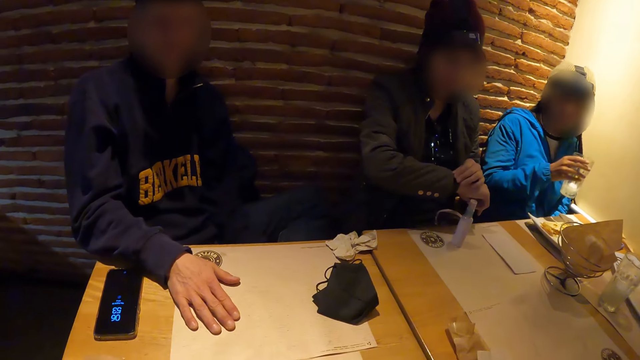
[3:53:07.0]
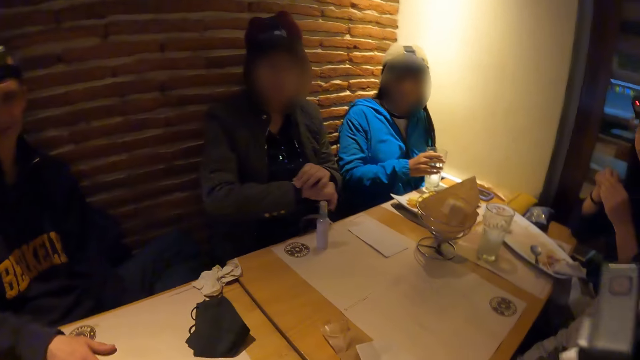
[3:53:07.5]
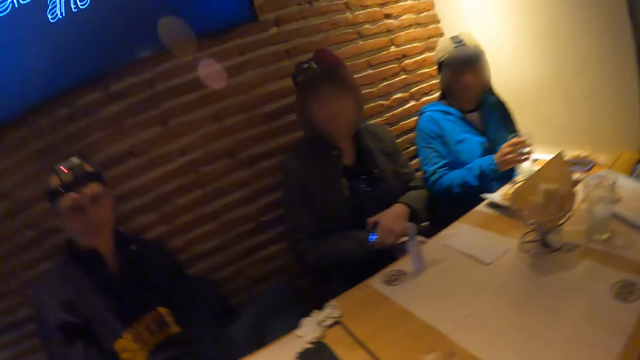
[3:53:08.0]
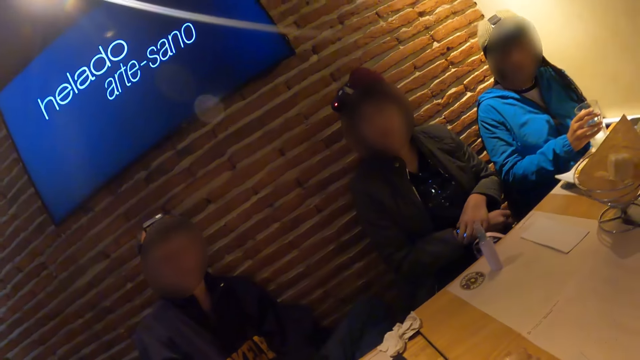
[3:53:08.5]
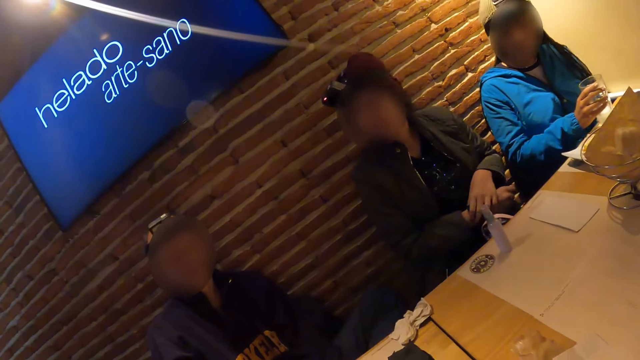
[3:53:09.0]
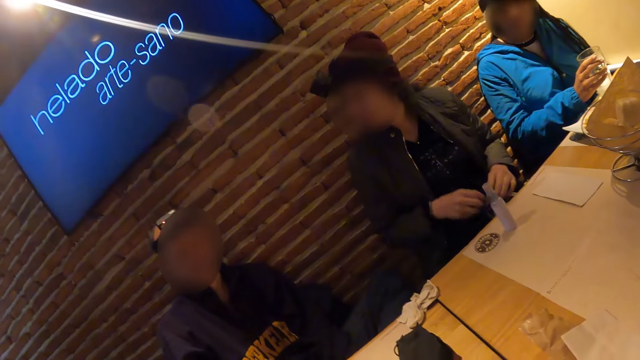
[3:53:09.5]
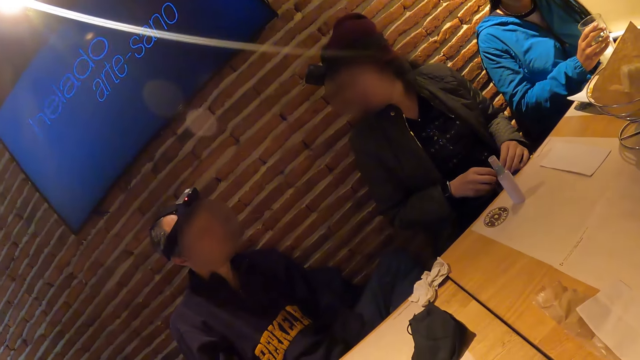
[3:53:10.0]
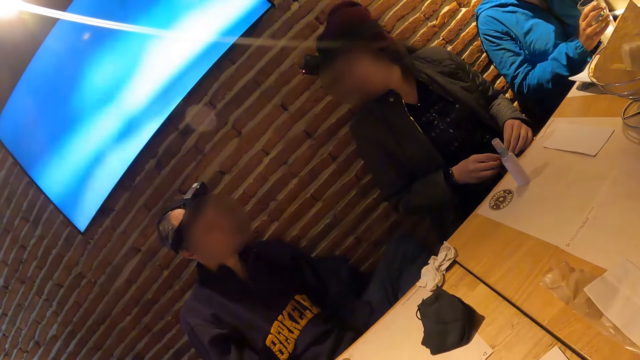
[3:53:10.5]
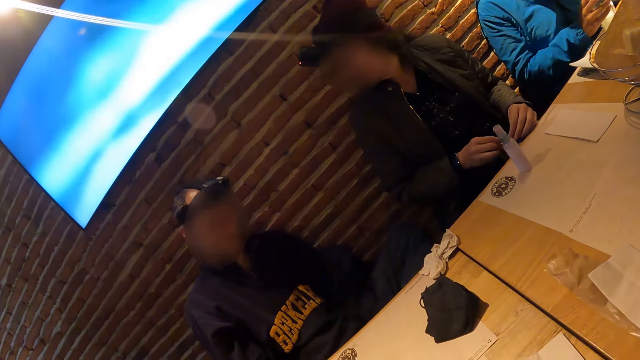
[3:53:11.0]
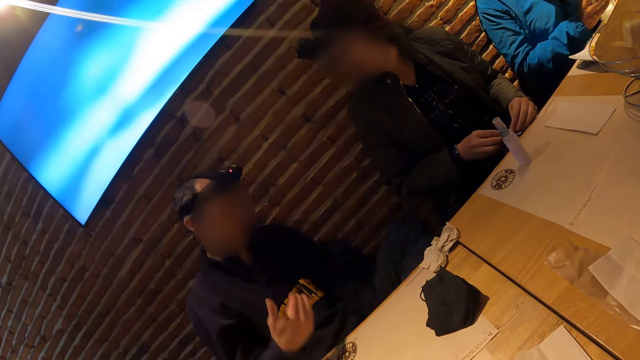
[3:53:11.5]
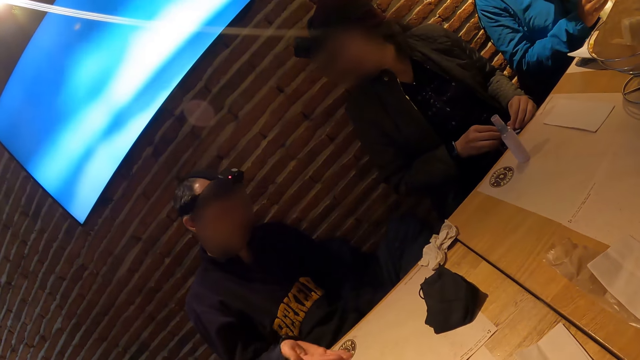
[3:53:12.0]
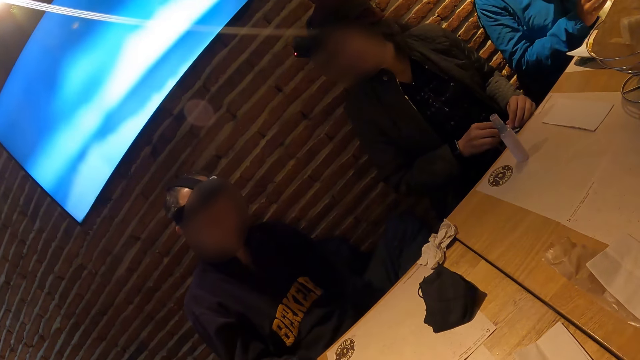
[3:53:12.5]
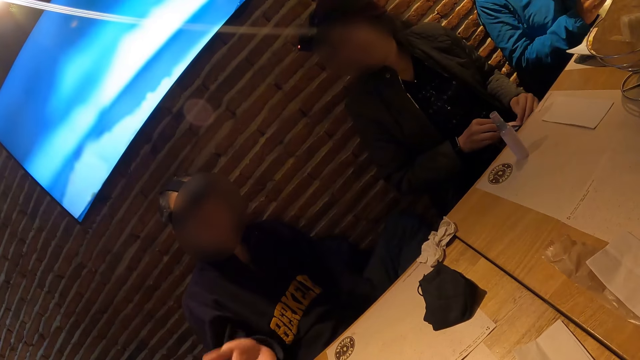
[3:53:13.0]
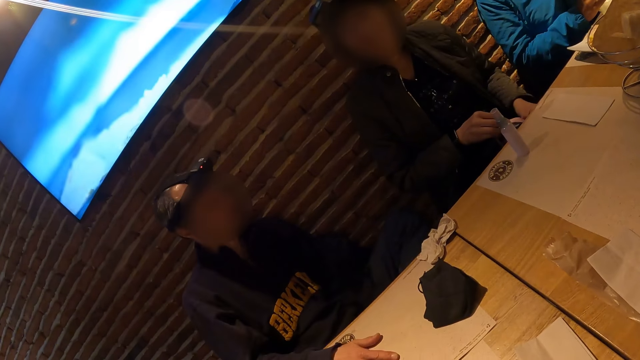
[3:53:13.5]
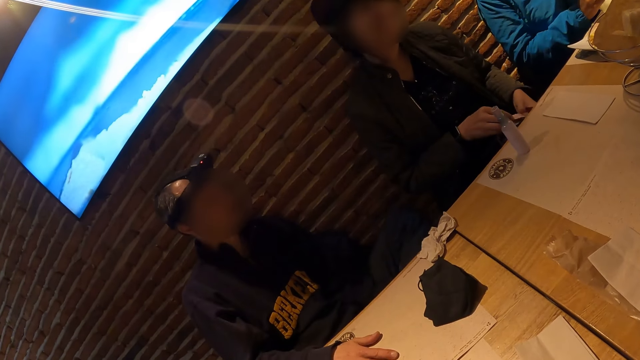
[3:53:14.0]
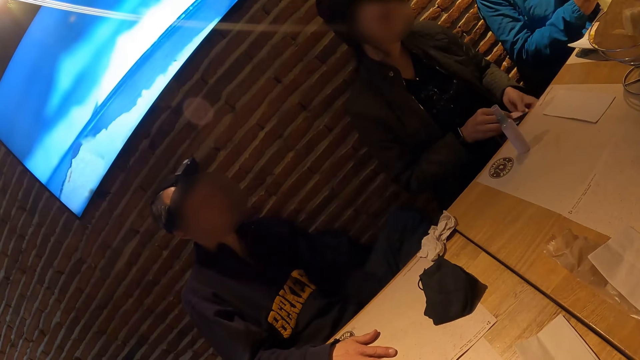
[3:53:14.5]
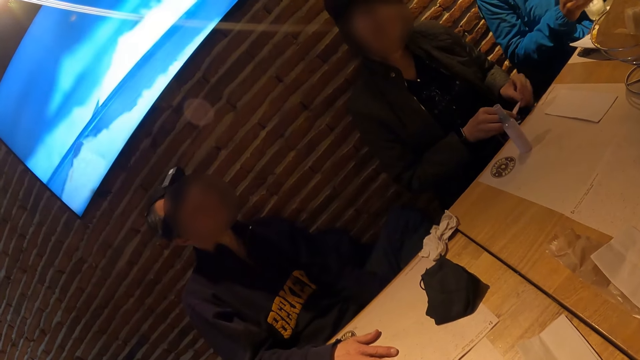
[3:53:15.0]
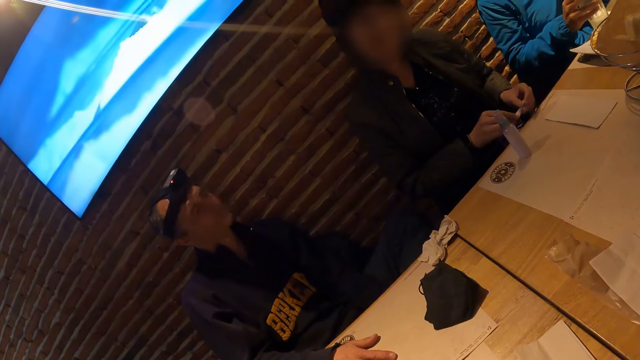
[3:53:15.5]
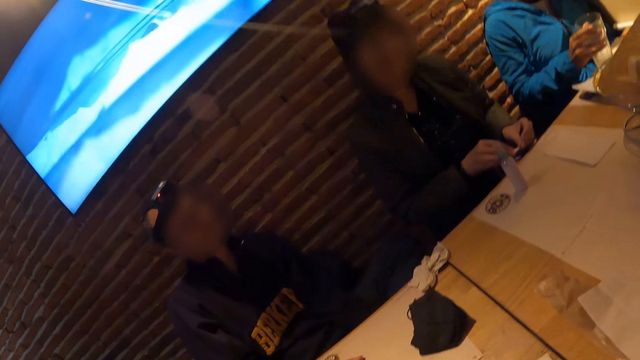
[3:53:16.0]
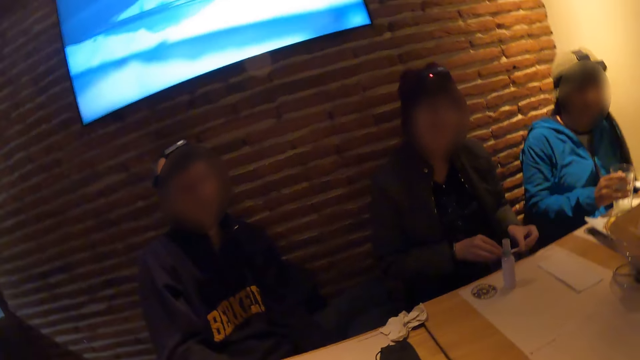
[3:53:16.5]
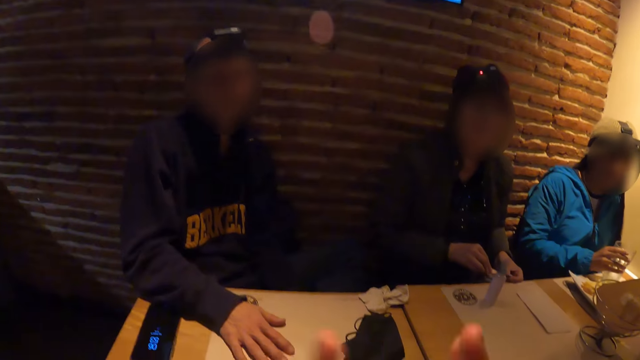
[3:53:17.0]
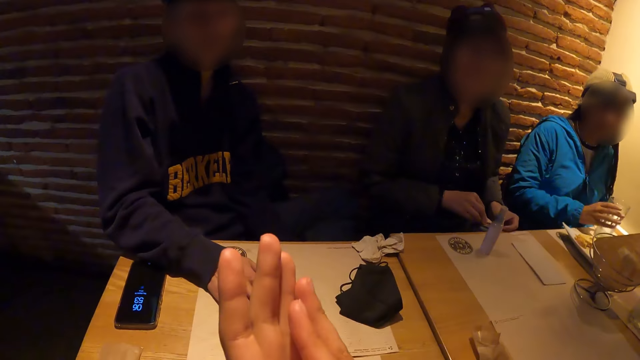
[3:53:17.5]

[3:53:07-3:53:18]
A man turns his right hand over. A woman places her left hand on a wrist watch on her right hand. Another woman drops the tumbler on the table with her right hand. The first woman adjusts the wrist watch on her right hand with her left hand and holds the bag strap with both hands.

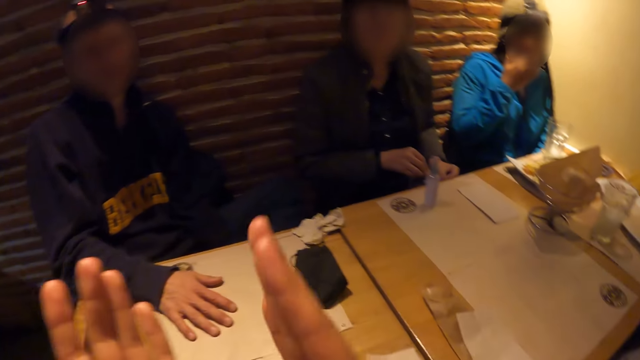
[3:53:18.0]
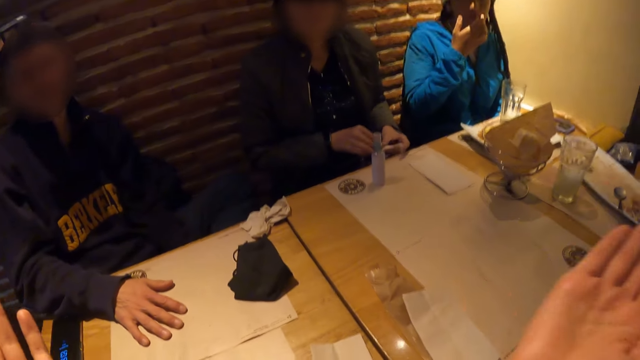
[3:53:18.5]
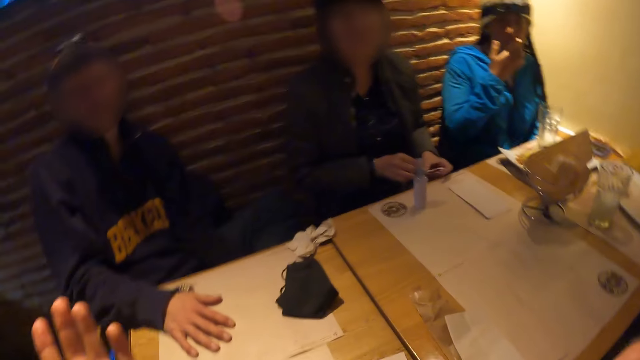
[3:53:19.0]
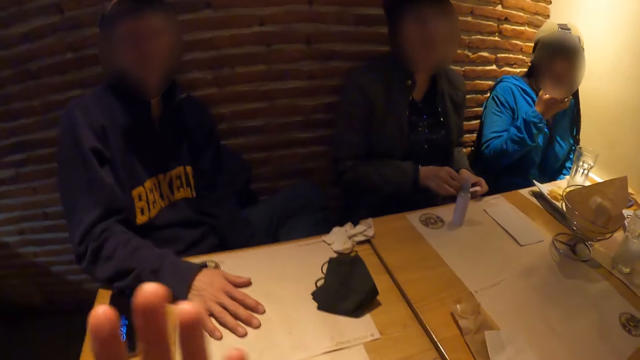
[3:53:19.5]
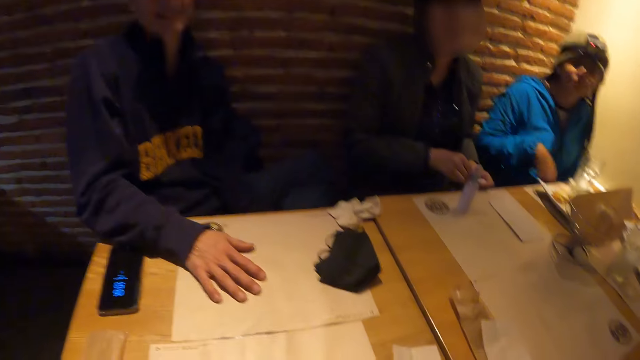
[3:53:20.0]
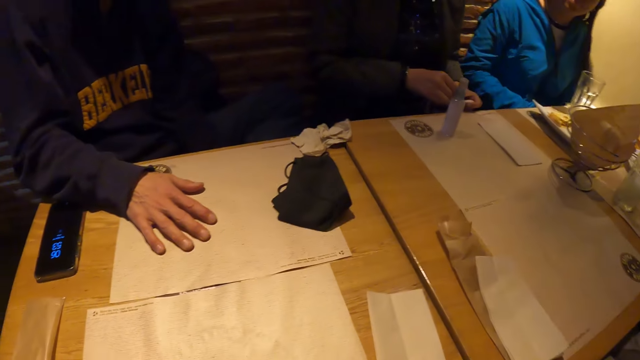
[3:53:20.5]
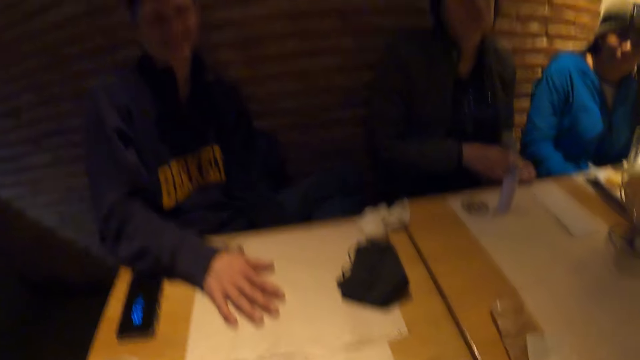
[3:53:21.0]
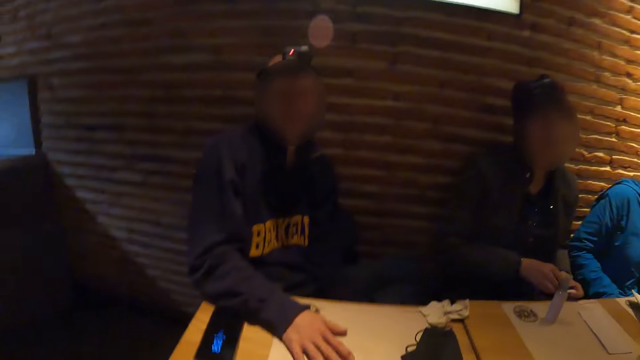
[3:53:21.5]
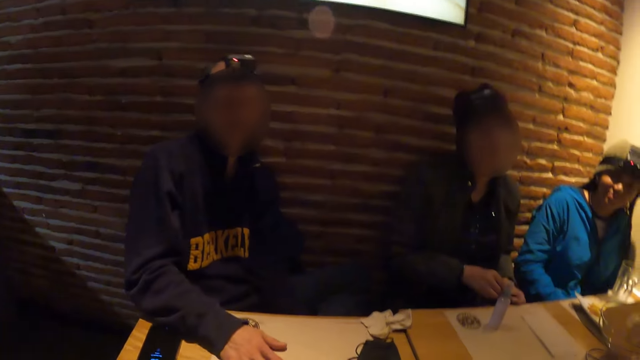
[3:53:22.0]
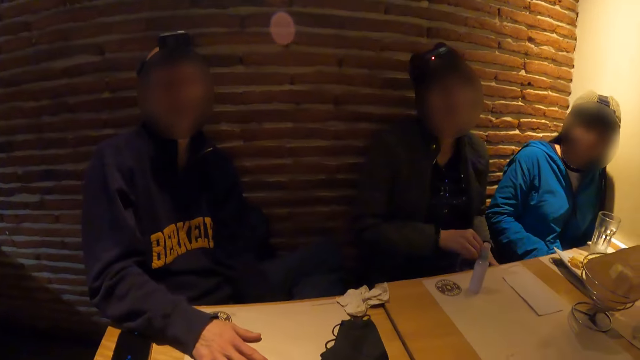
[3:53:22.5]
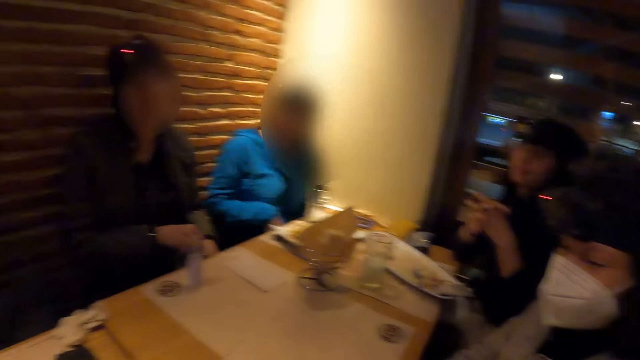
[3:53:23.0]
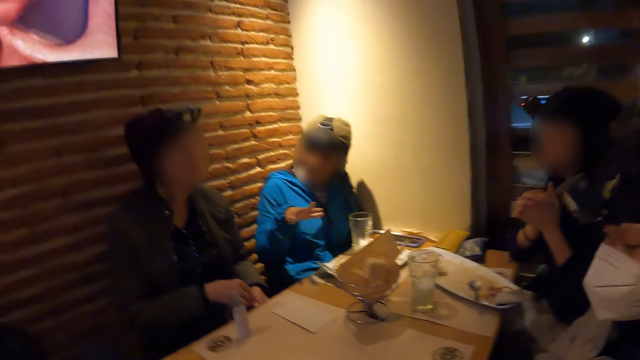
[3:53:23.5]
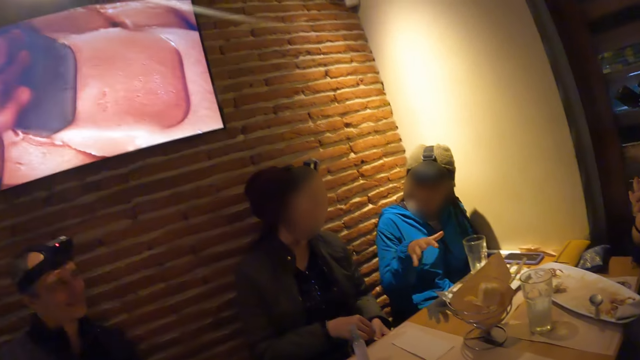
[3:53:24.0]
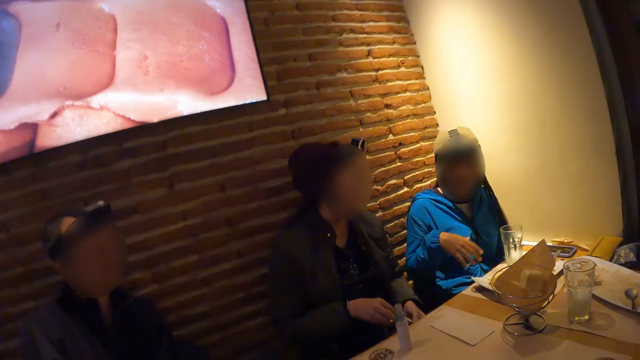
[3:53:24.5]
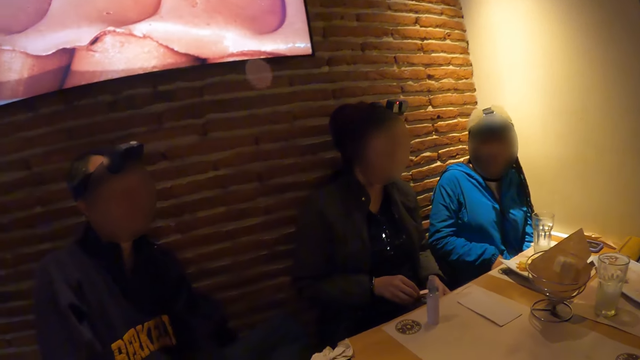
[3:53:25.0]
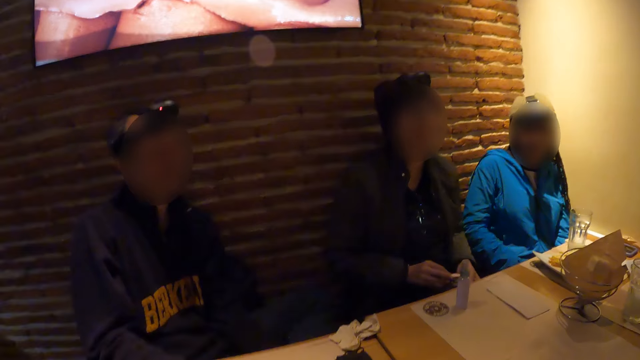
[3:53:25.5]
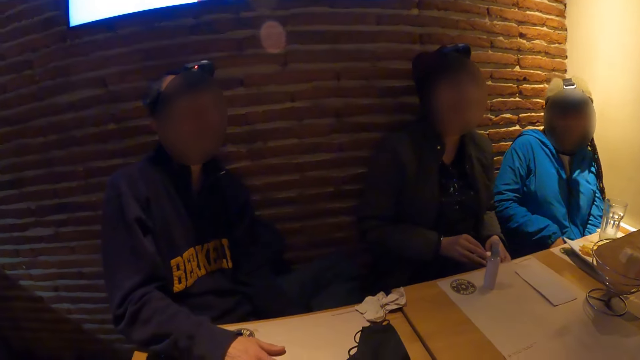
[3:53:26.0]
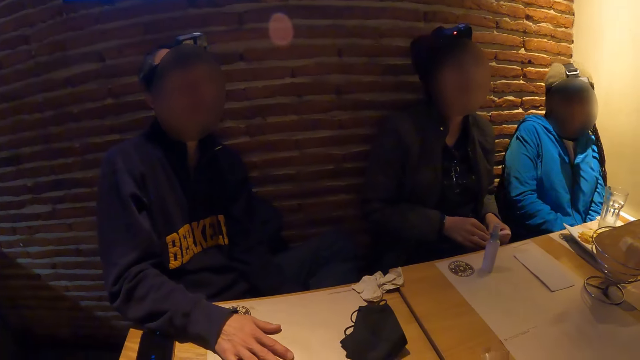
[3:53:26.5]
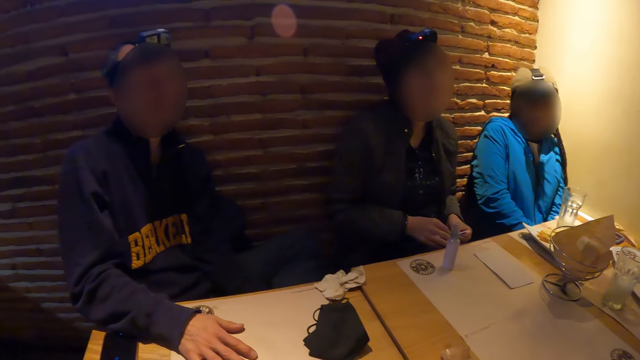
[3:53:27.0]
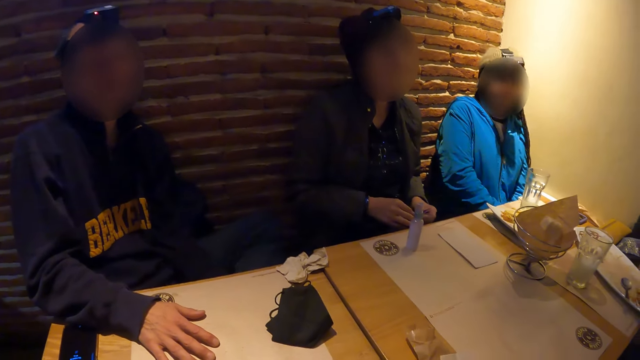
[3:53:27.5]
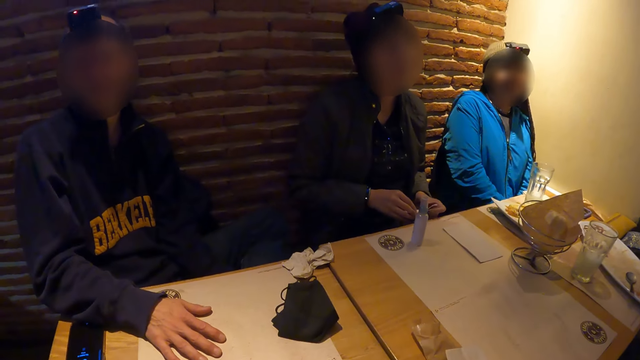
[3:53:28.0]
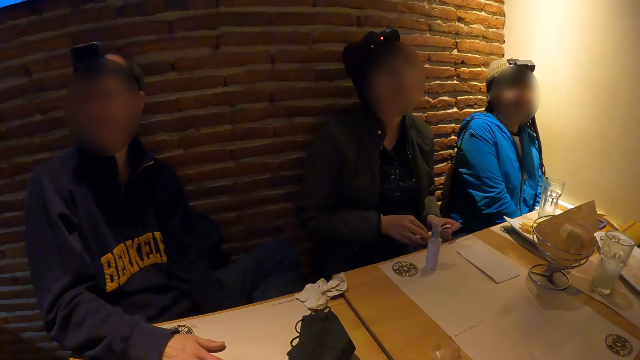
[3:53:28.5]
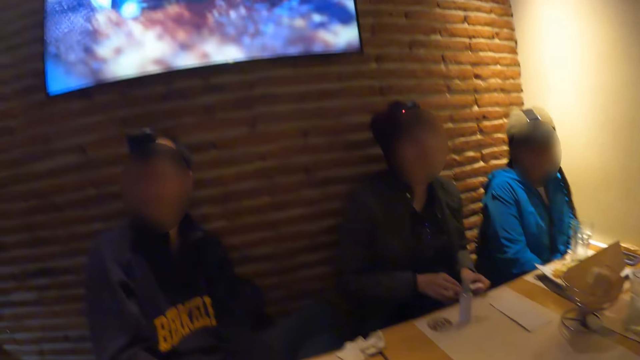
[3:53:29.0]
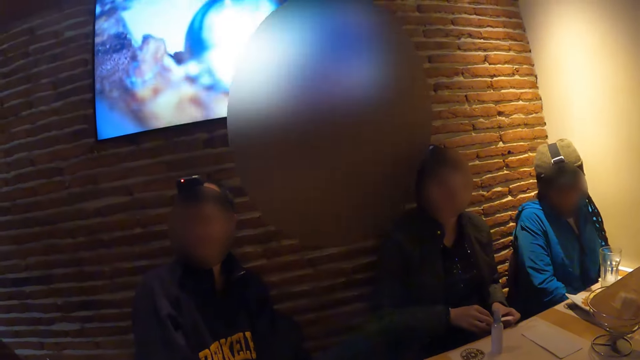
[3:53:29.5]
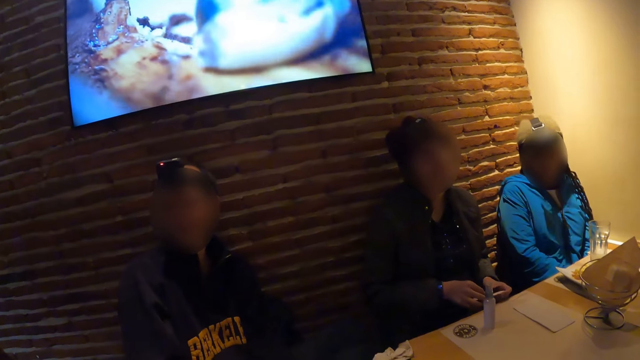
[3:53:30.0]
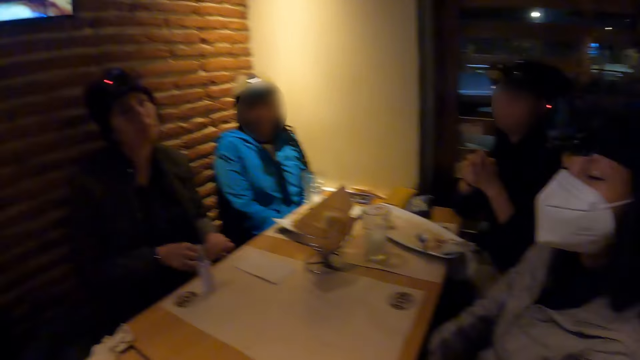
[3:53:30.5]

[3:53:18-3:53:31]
The camera wearer lifts up both hands.
